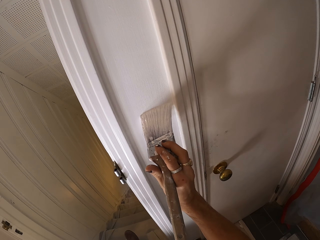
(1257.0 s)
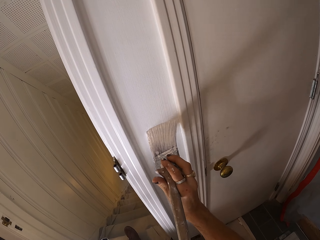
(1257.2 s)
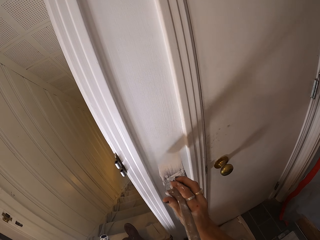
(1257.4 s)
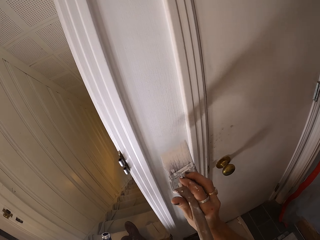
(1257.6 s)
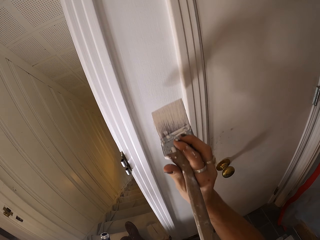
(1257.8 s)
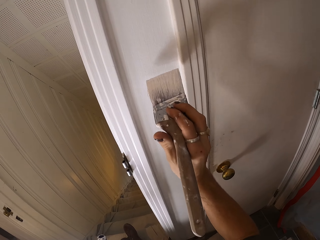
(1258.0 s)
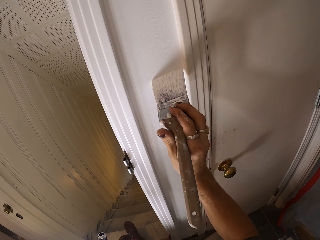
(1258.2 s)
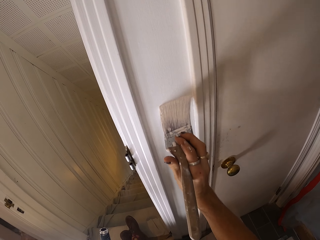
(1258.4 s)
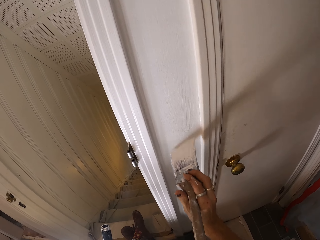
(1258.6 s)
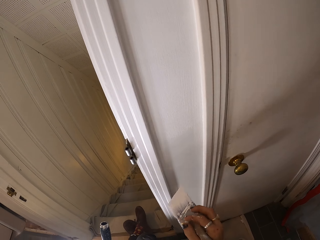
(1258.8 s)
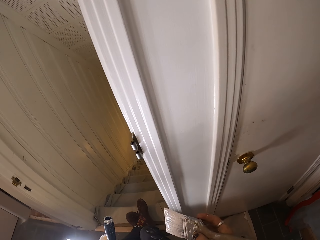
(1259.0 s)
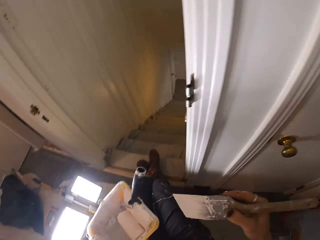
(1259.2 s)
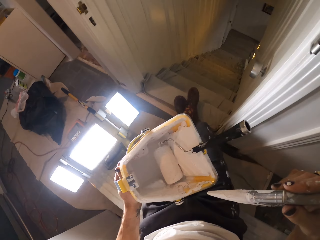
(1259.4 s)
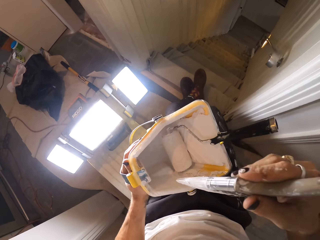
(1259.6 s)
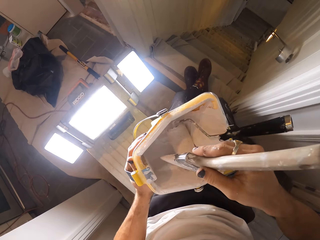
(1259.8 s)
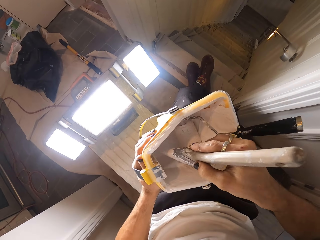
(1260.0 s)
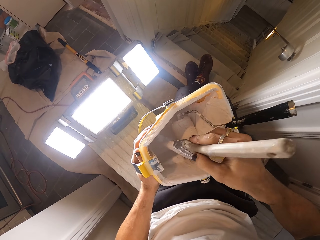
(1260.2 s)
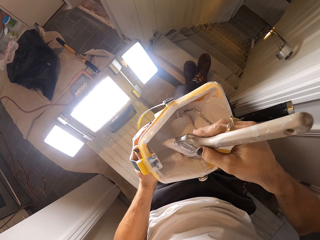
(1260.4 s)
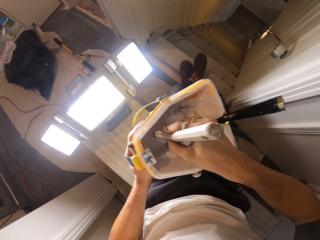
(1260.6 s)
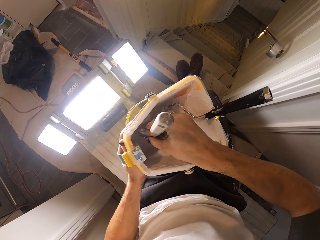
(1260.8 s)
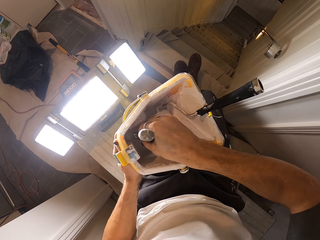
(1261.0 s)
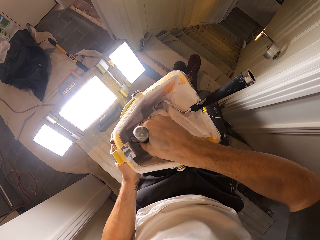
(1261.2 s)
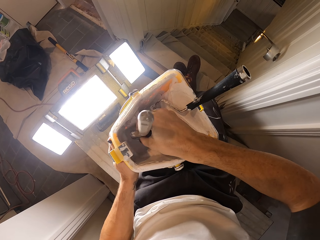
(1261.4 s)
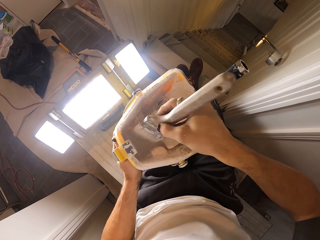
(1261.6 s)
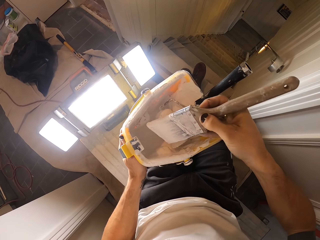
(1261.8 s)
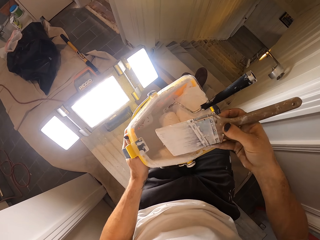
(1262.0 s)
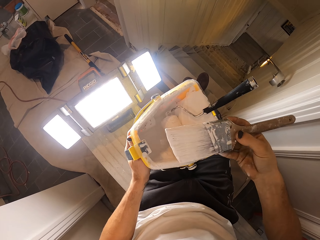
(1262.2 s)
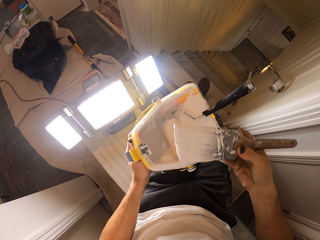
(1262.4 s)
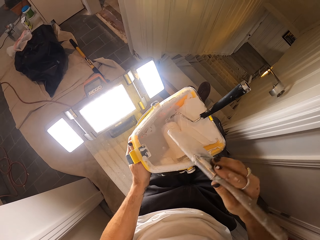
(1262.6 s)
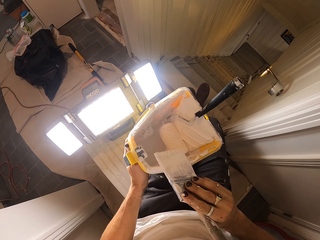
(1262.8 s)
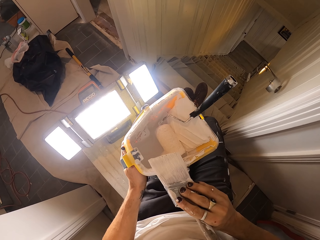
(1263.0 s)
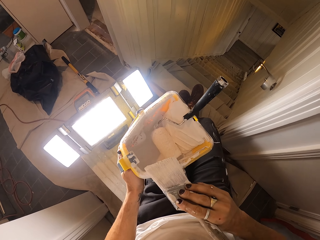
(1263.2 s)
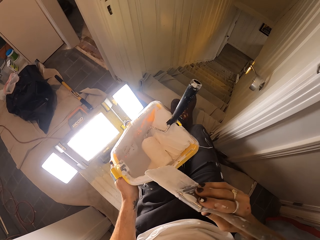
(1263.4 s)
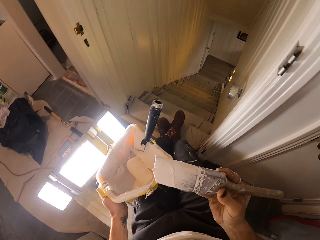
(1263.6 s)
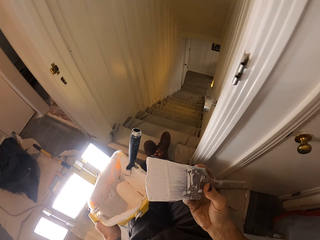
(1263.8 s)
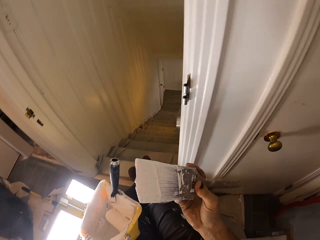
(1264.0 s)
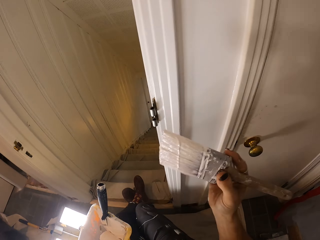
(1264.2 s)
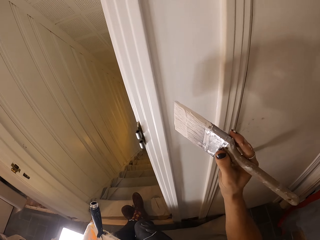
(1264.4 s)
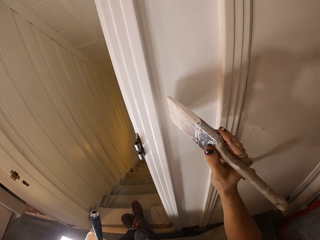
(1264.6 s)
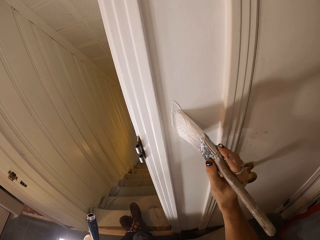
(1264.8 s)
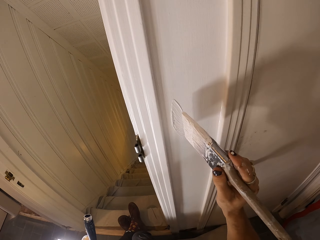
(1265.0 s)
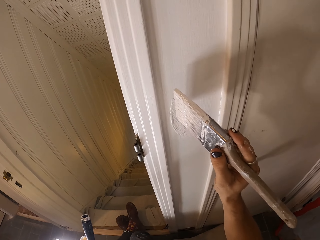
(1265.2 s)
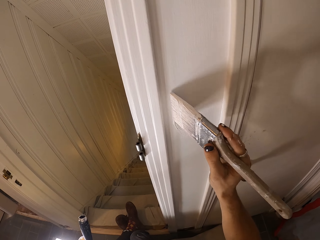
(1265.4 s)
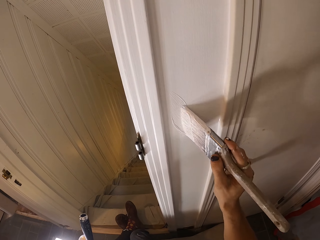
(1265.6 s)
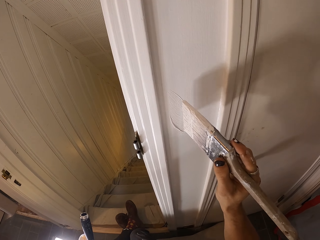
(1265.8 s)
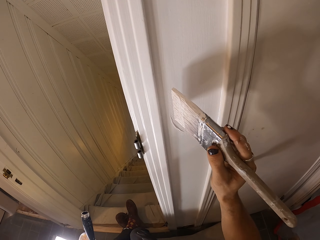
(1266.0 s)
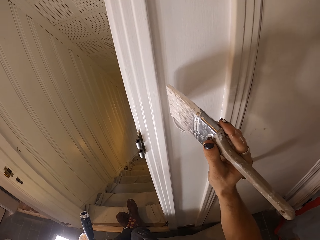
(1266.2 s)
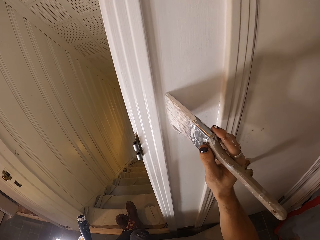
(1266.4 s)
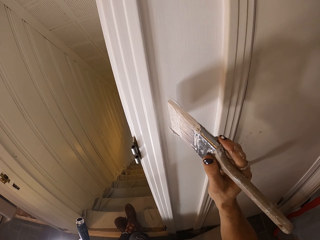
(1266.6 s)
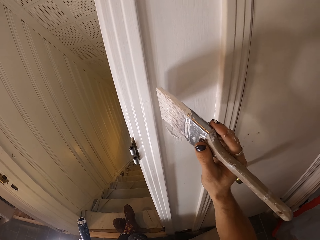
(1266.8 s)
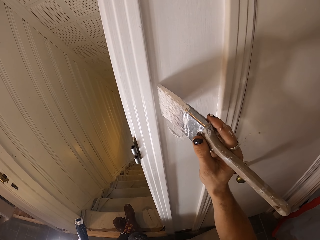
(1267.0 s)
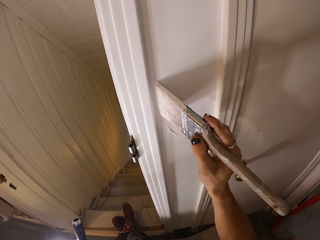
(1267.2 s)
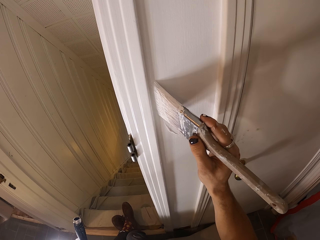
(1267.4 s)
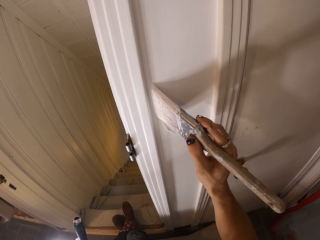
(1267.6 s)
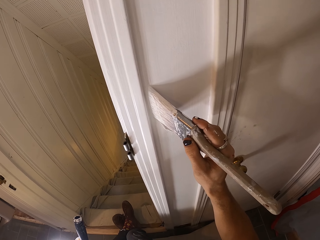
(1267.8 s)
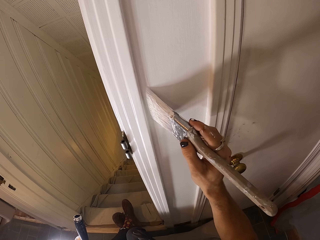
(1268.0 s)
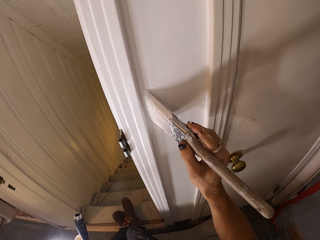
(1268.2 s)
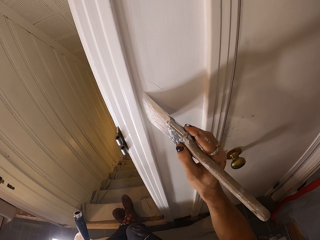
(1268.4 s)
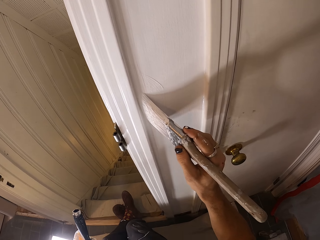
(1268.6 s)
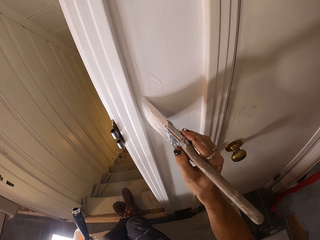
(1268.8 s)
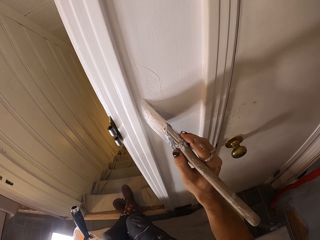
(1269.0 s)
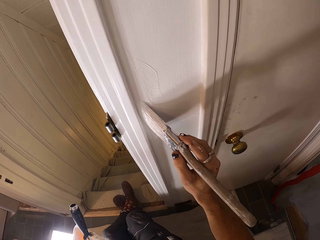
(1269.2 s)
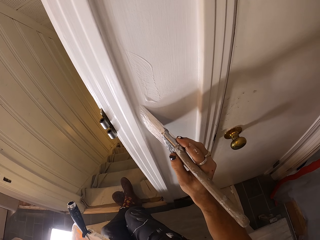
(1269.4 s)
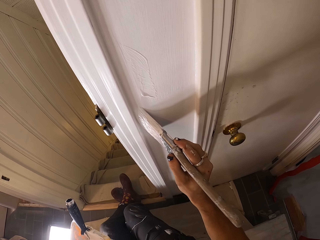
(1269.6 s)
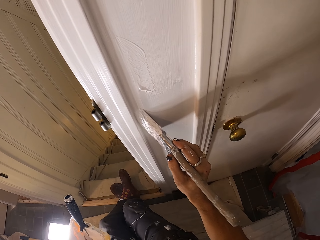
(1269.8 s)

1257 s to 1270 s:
The camera wearer paints the wall with the paint brush. They dip the paint brush on the paint bucket. They paint the wall with the paint brush.

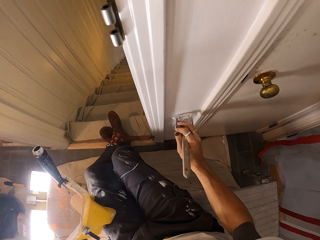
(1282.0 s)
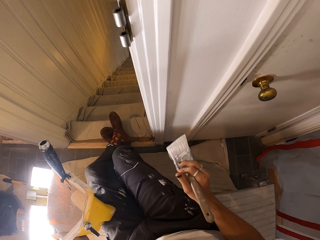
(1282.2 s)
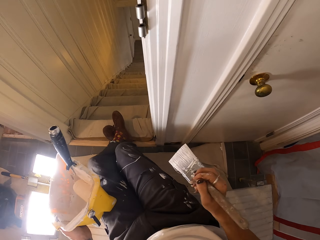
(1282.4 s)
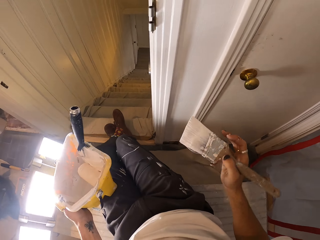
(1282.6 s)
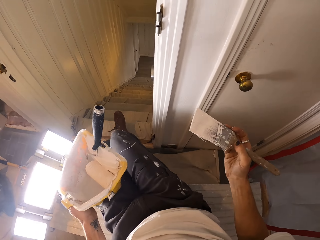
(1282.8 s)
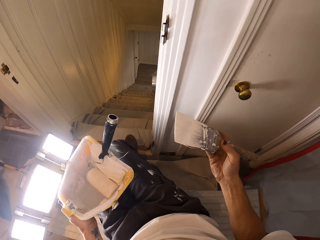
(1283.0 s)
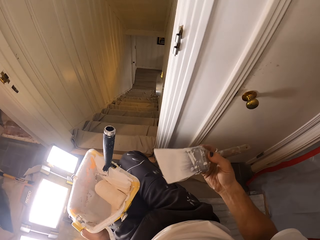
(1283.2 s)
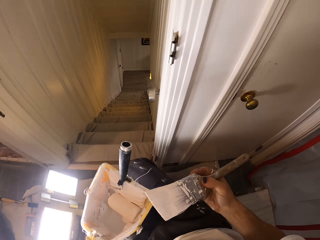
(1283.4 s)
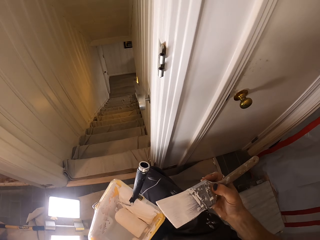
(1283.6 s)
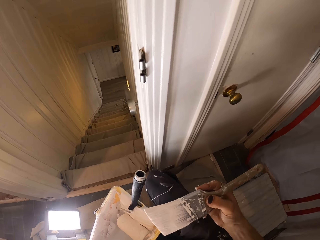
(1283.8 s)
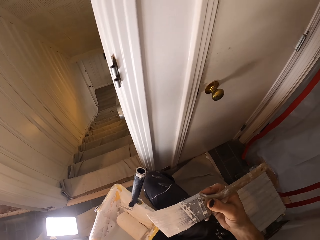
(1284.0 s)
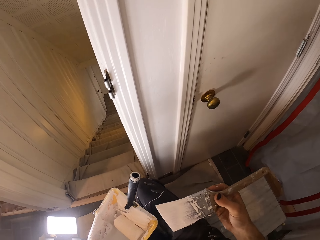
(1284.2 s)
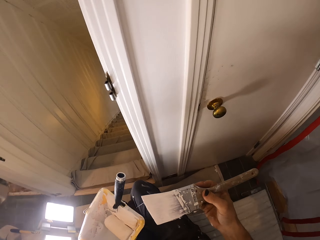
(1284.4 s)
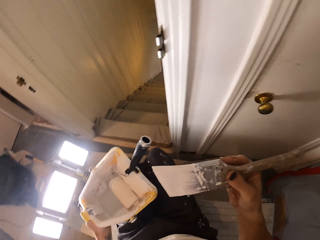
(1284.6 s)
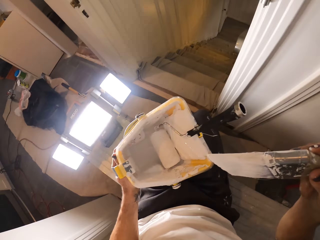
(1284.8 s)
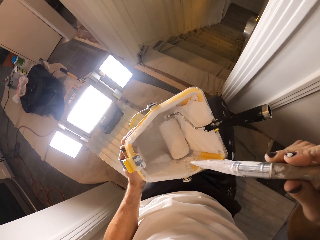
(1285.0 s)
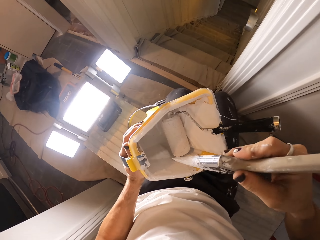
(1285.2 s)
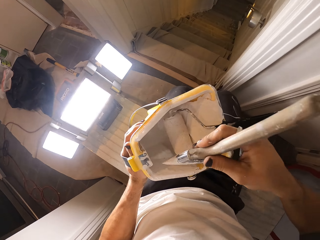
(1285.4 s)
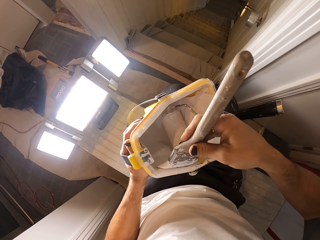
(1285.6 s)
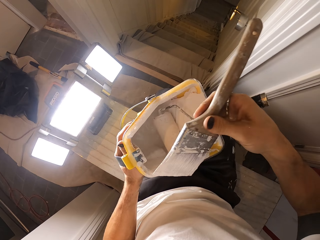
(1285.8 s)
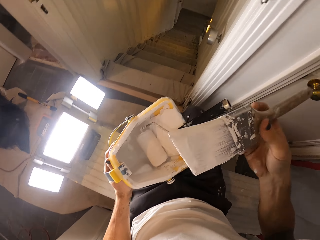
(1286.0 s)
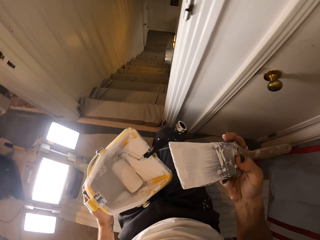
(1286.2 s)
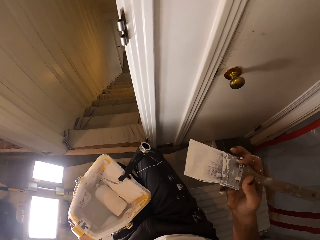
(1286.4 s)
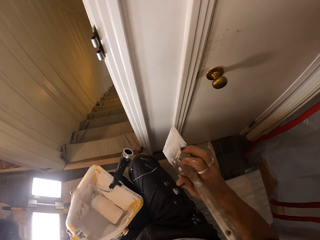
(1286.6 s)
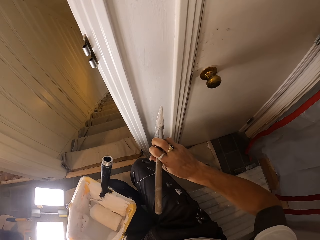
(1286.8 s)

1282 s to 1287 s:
The camera wearer dips the paint brush on the paint bucket.

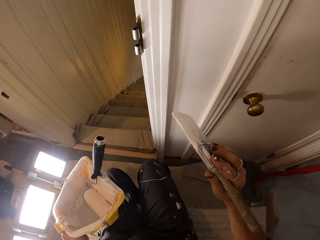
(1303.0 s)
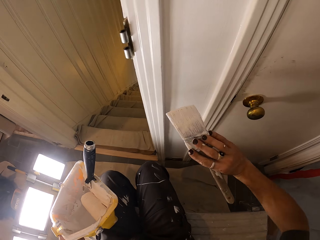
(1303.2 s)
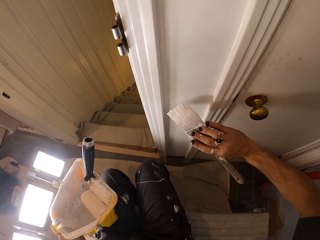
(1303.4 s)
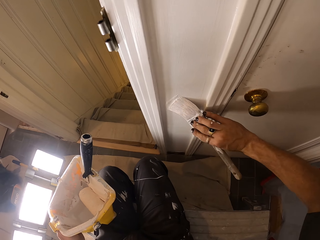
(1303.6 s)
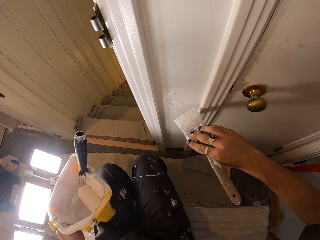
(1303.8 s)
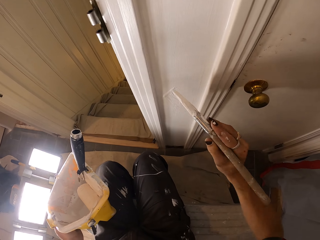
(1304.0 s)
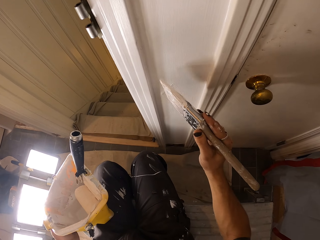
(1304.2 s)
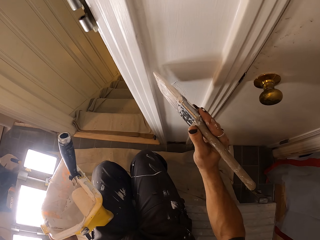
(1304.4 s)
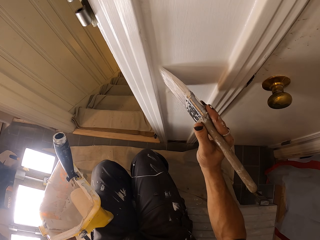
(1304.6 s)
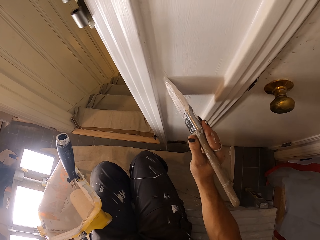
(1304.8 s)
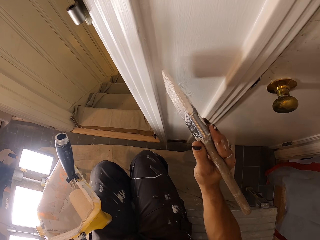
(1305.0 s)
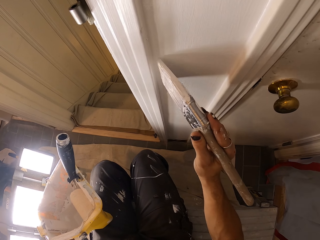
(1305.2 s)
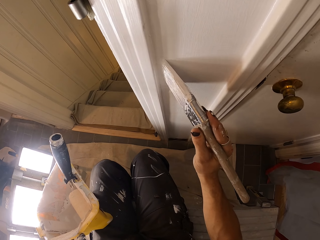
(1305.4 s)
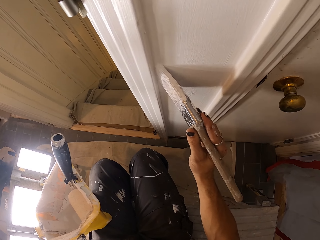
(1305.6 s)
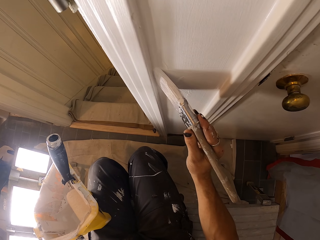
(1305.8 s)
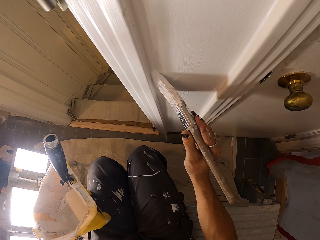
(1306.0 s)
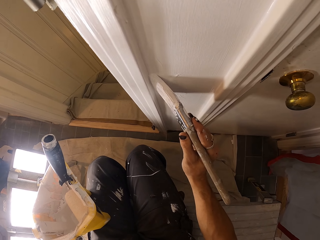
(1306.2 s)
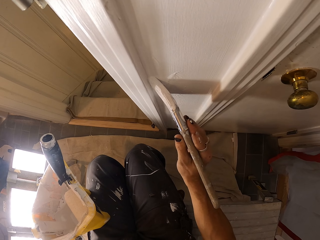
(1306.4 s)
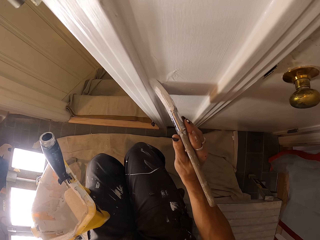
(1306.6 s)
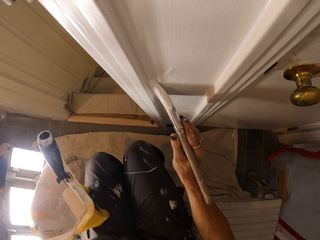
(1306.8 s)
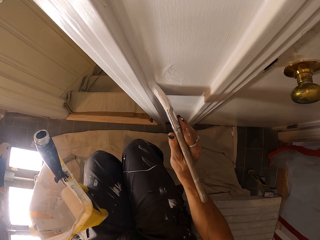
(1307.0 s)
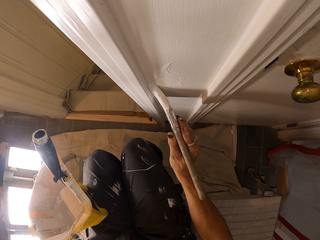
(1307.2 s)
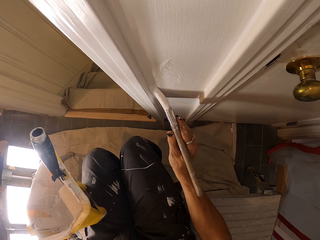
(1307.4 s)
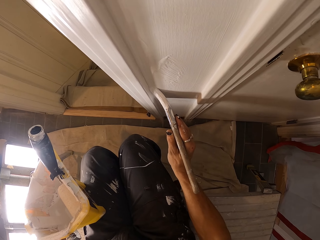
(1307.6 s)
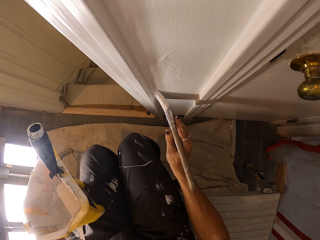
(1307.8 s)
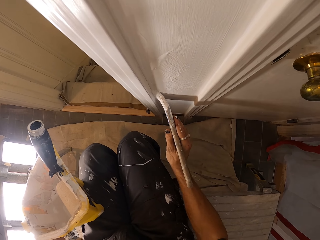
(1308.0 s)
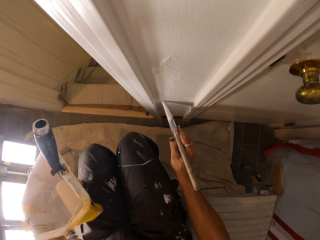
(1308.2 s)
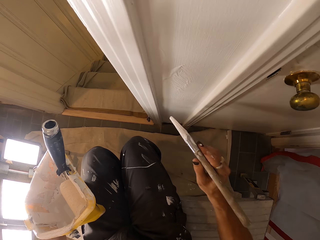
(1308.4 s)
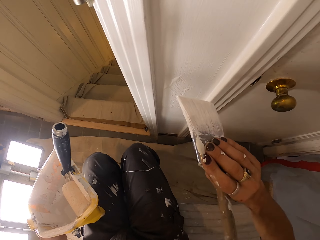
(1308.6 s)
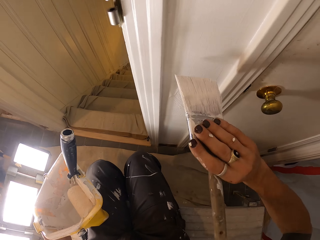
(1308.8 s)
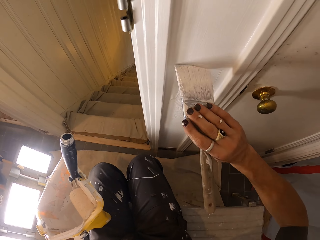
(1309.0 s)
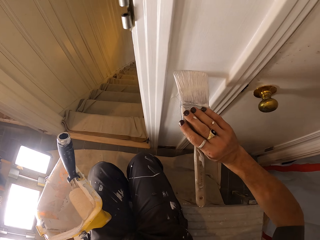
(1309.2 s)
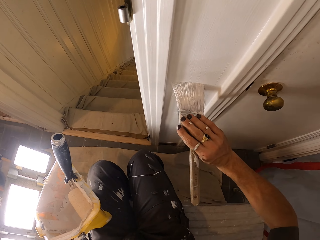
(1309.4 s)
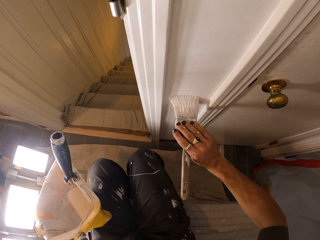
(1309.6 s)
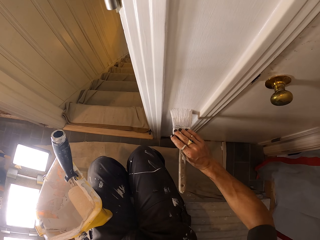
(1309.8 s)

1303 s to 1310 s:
The camera wearer paints a wall. They dip the paint brush on the paint bucket.
